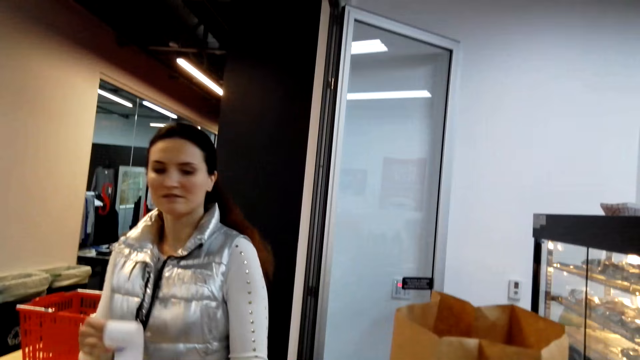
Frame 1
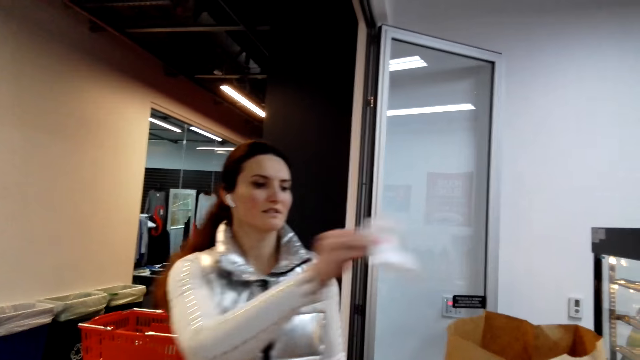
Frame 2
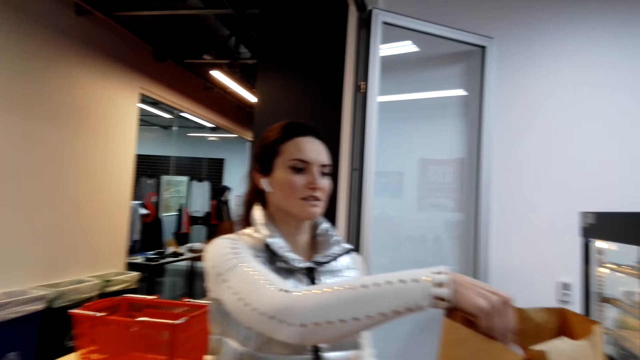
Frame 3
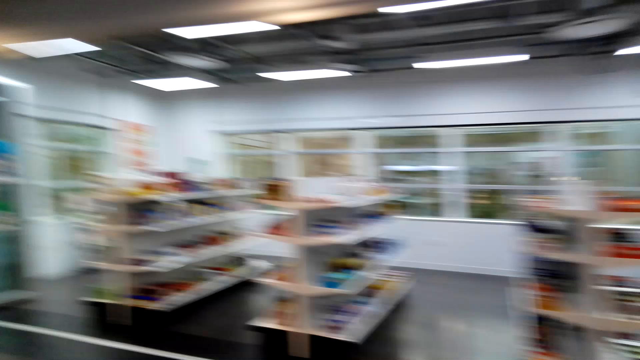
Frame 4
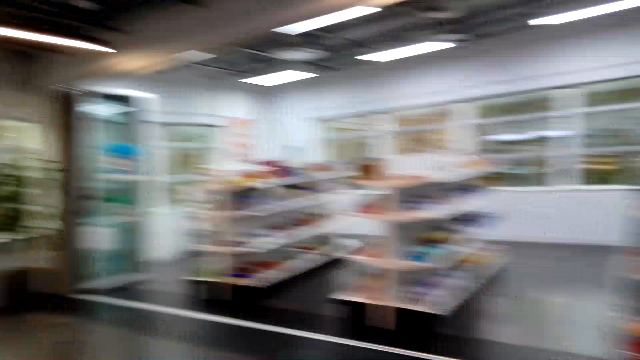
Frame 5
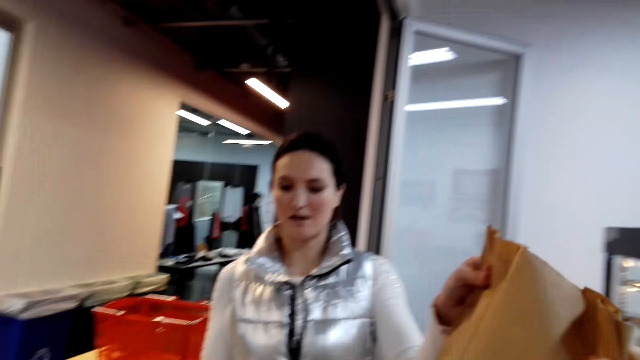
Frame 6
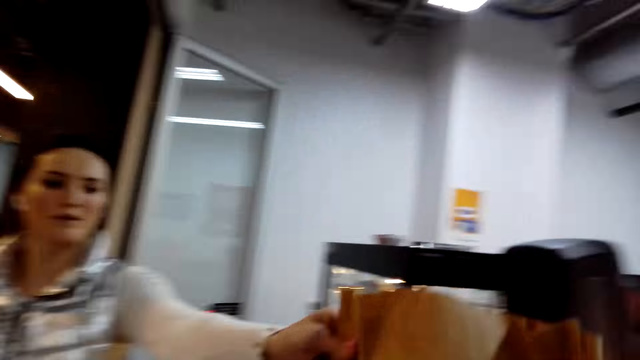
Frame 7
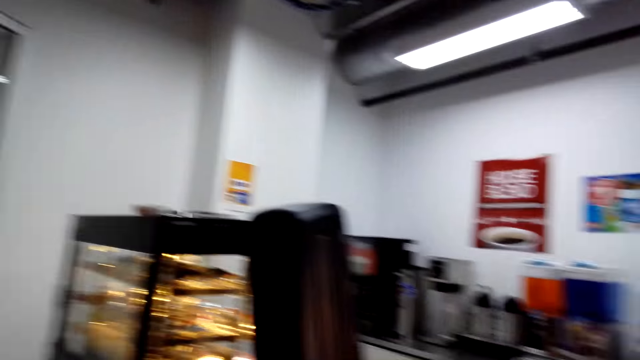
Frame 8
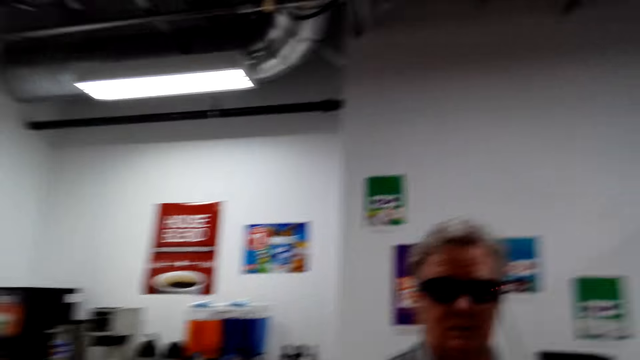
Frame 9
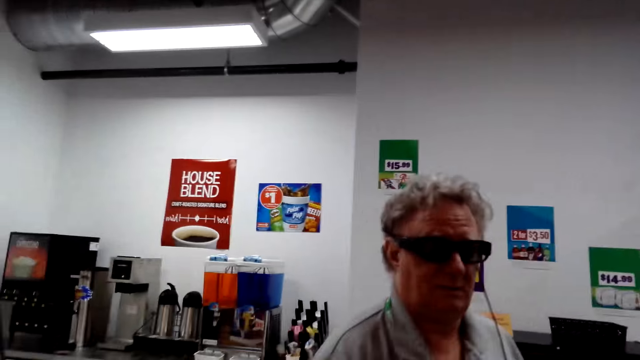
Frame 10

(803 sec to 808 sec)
The lady puts the receipt in the shopping bag on the counter. The camera wearer looks around. They pick the shopping bag from the lady on the counter. The lady gives the camera wearer the shopping bag.

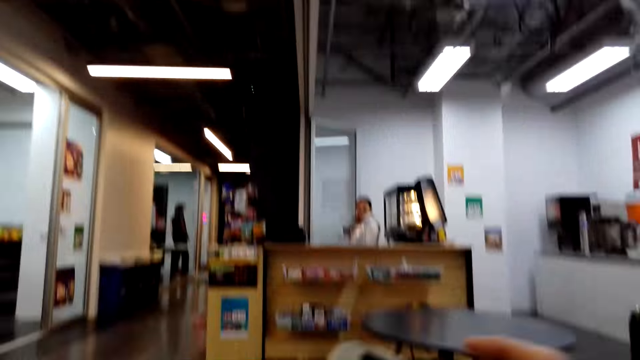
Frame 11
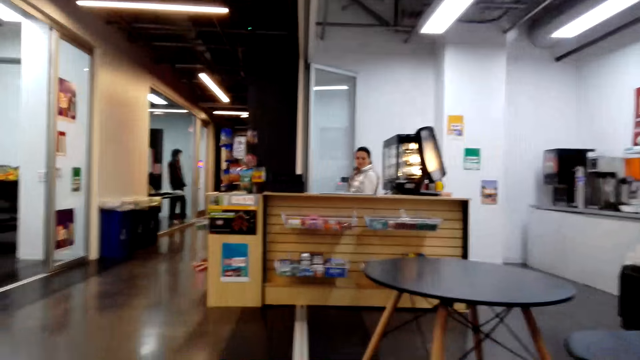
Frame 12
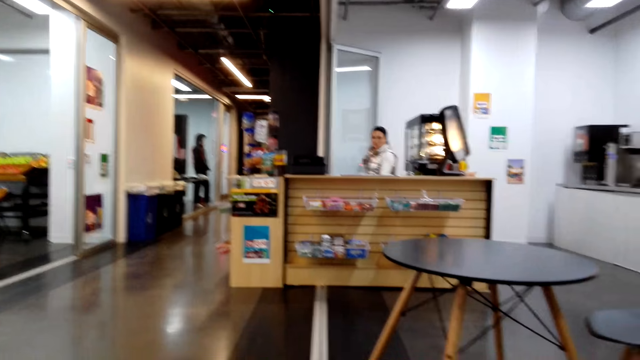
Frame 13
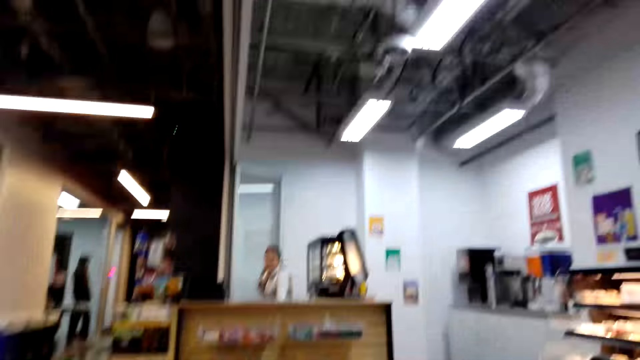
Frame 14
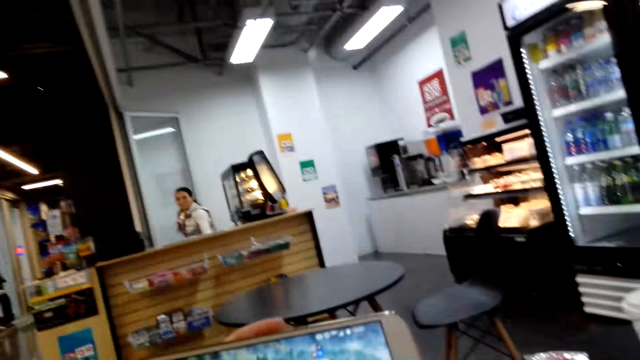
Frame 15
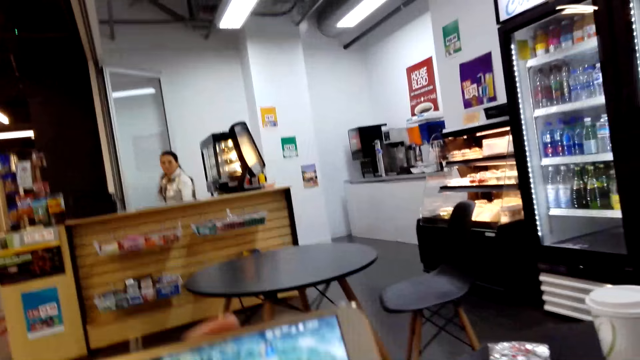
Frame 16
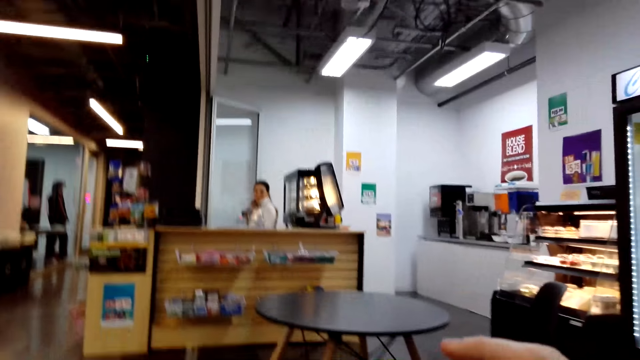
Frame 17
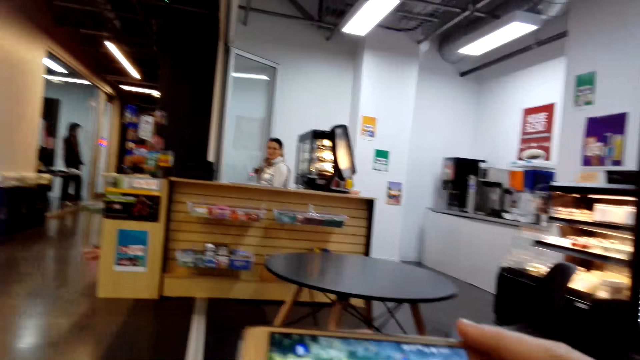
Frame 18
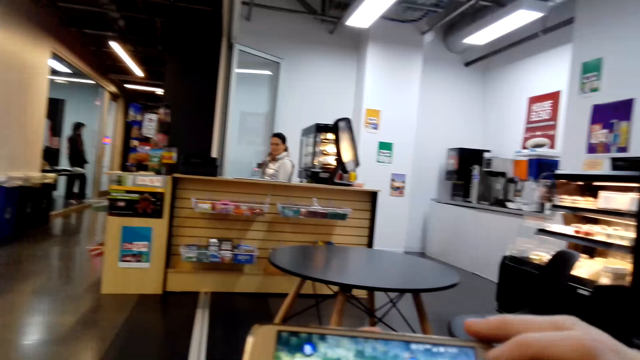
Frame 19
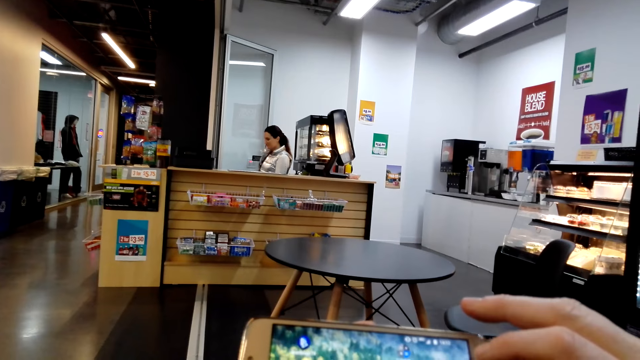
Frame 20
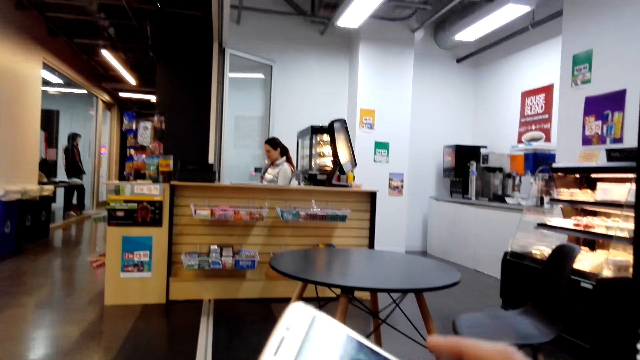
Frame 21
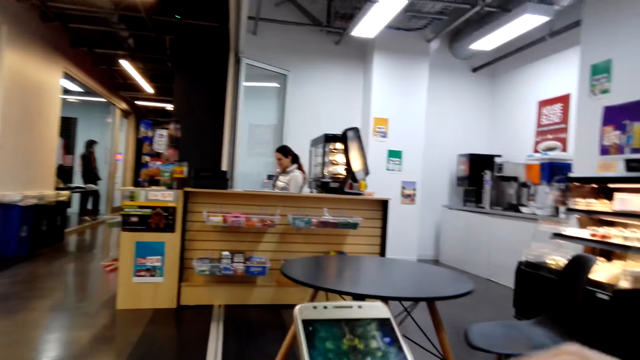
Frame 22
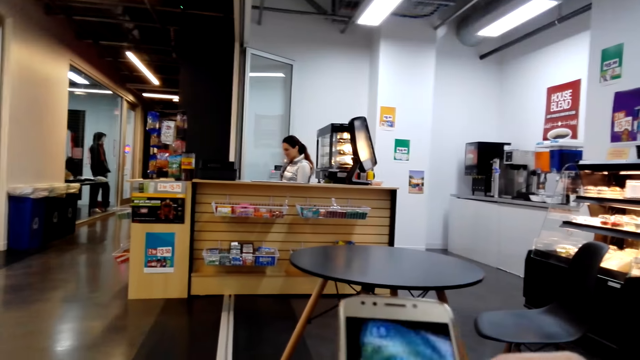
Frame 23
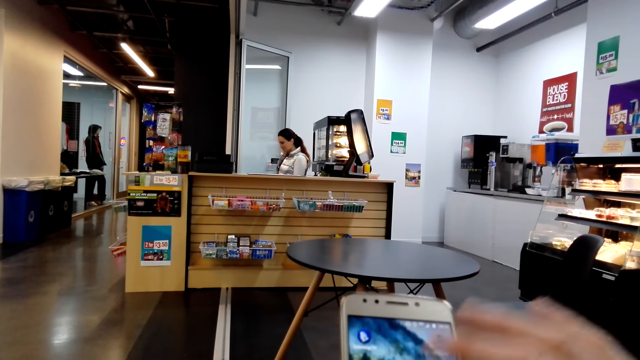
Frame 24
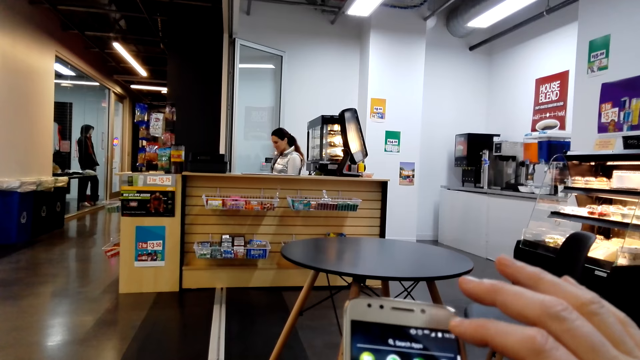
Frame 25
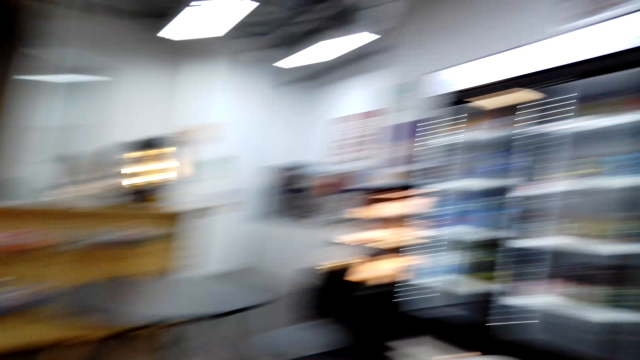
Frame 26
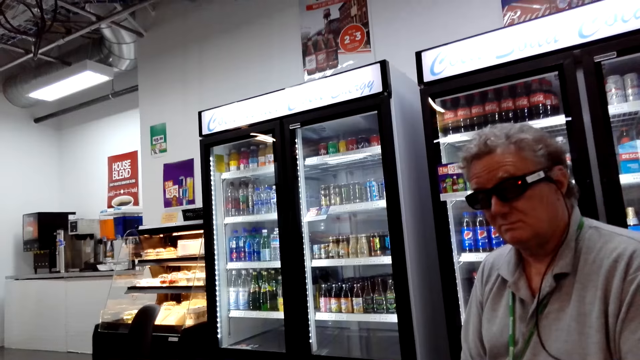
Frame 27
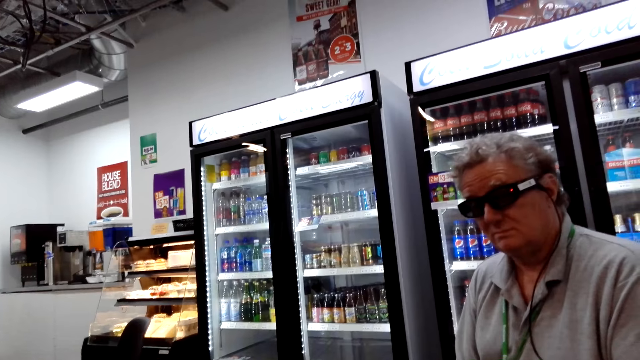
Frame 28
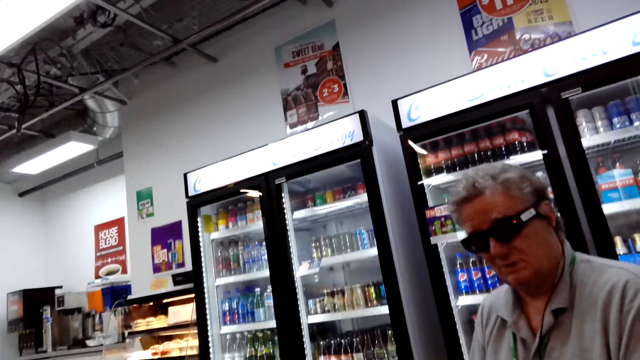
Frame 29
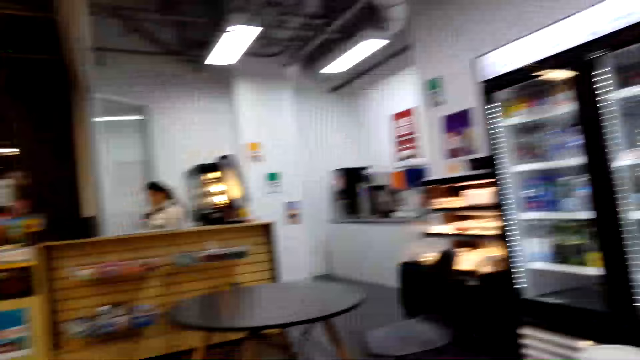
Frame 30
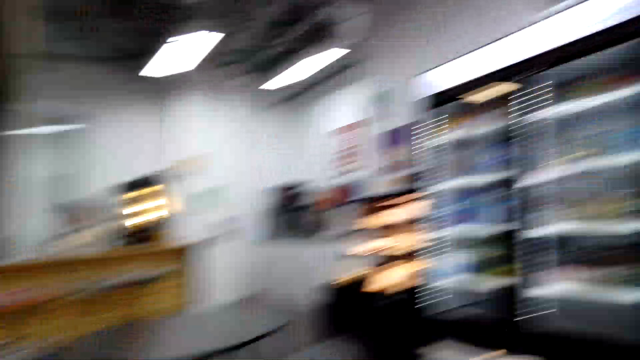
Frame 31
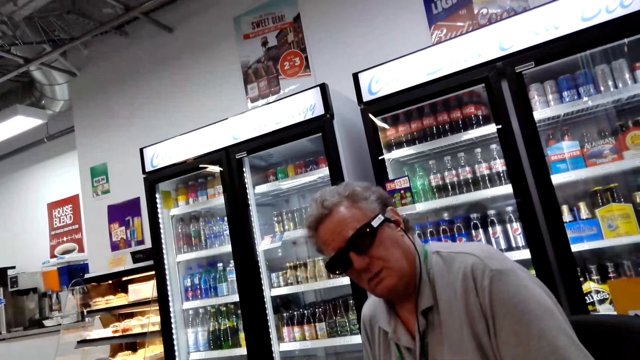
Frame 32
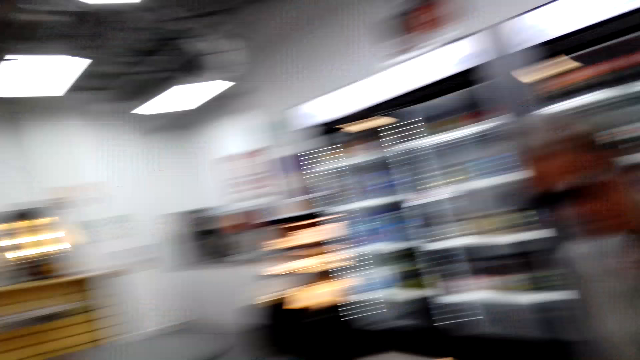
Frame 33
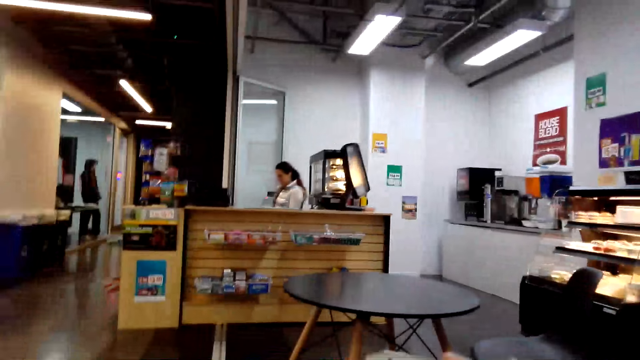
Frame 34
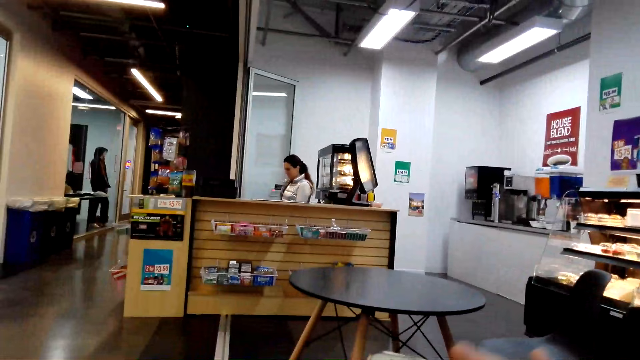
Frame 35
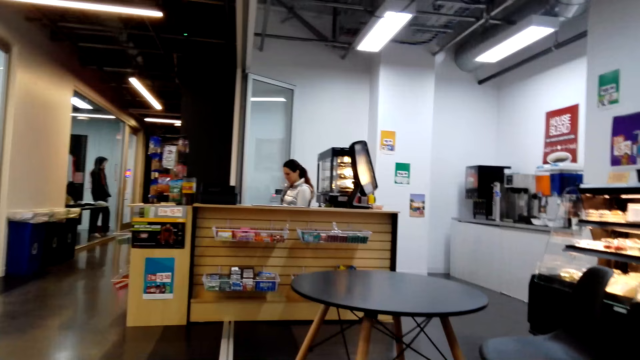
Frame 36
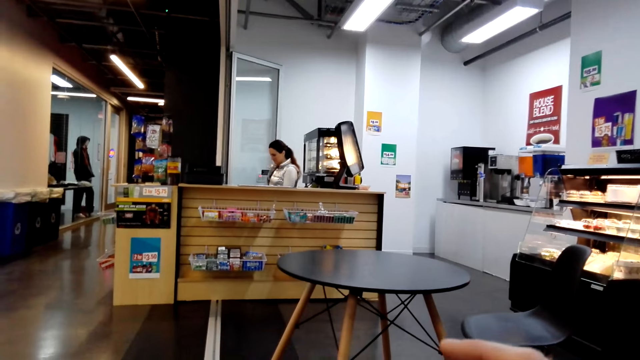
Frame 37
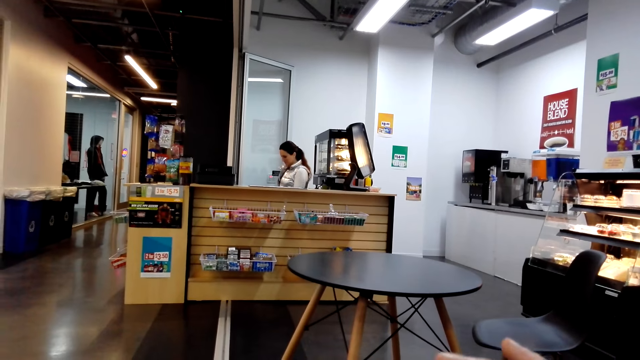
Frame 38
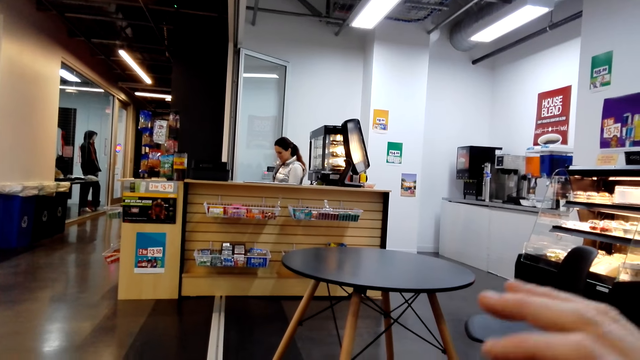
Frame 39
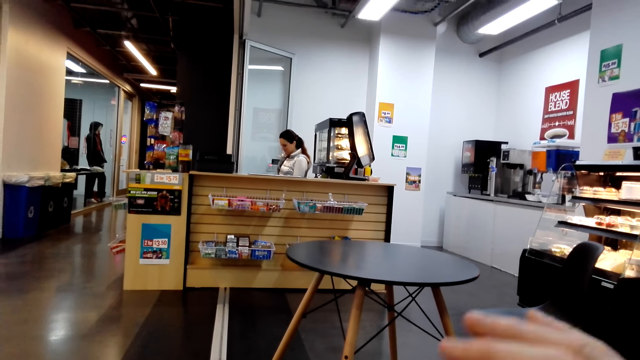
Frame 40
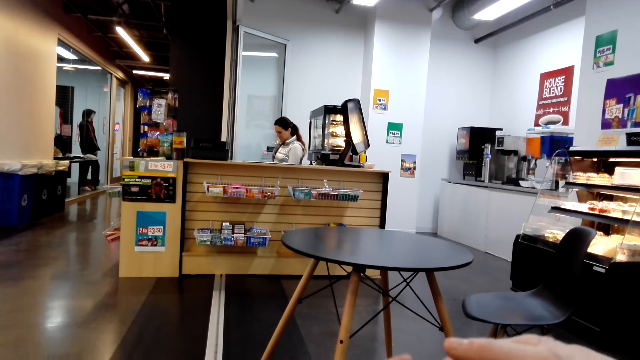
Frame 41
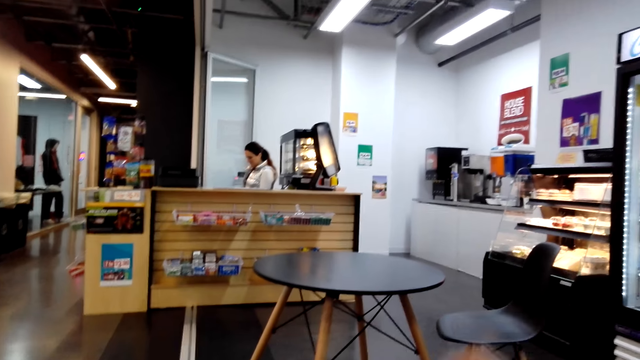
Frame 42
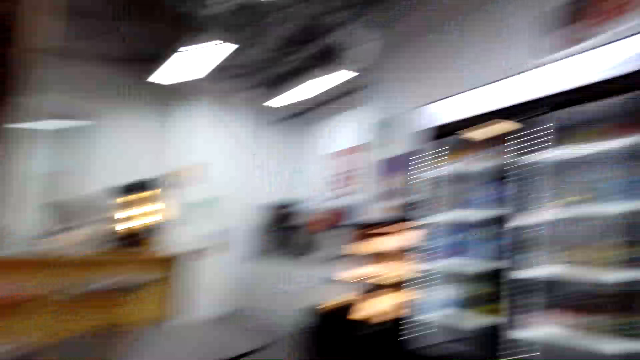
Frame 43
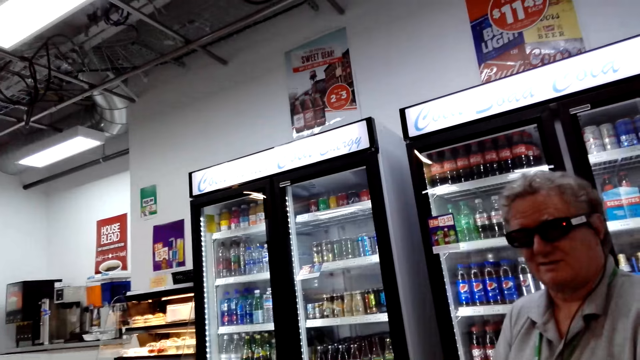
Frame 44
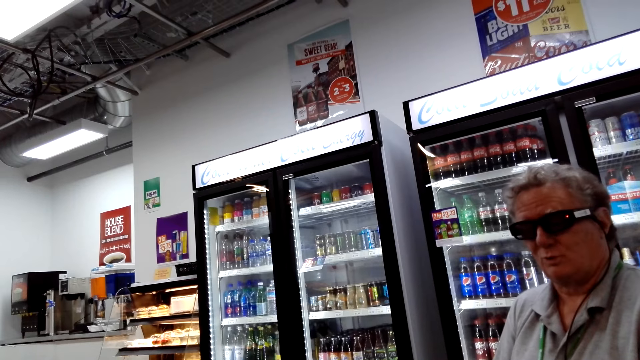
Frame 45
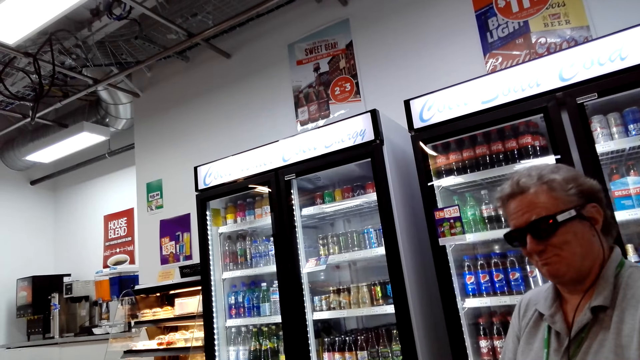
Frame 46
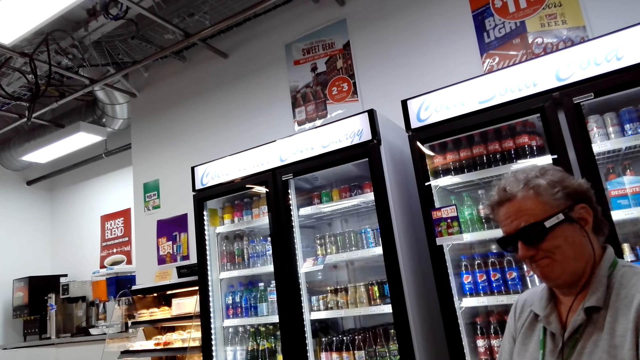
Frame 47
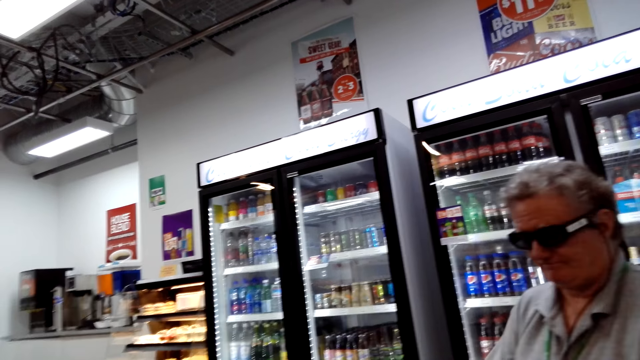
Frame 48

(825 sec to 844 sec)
The camera wearer holds a phone and looks around. They operate the phone. They scroll their phone. A man sits on a chair in the store. The camera wearer scrolls their phone.
